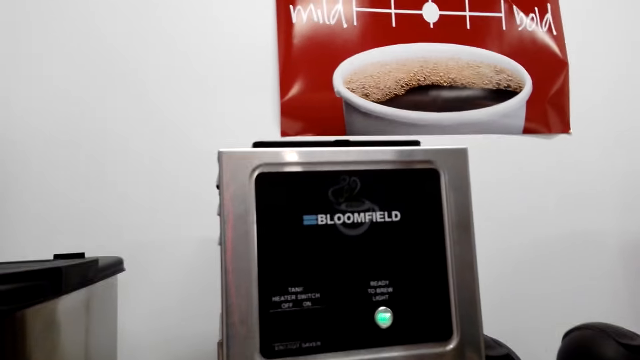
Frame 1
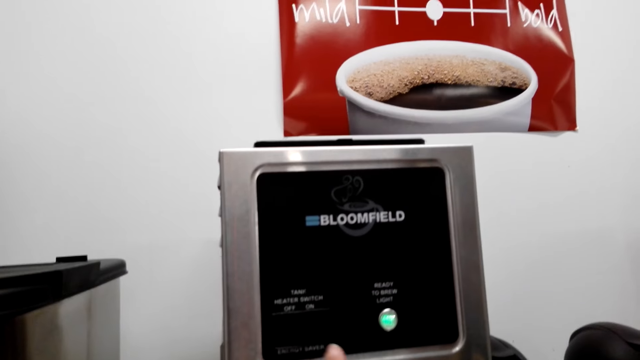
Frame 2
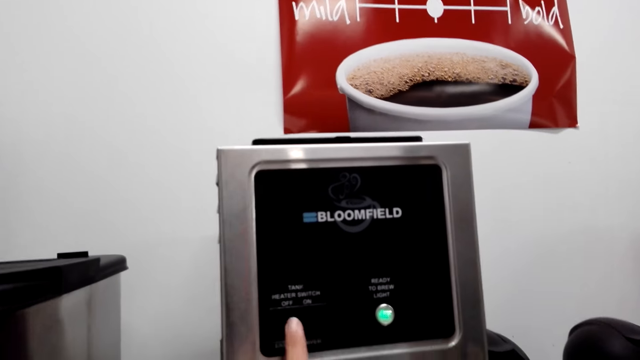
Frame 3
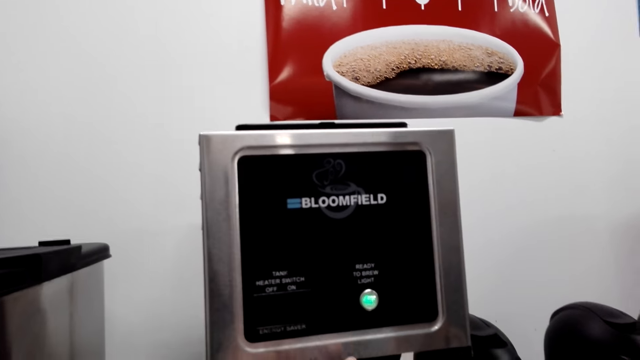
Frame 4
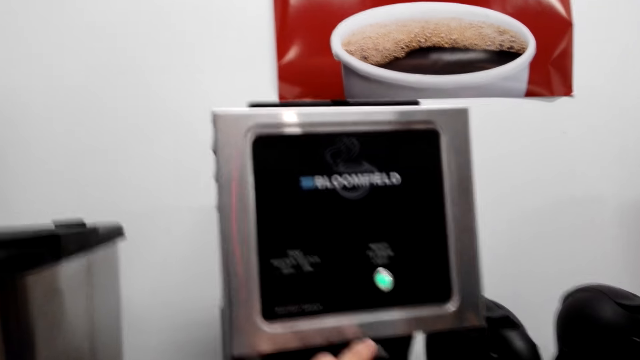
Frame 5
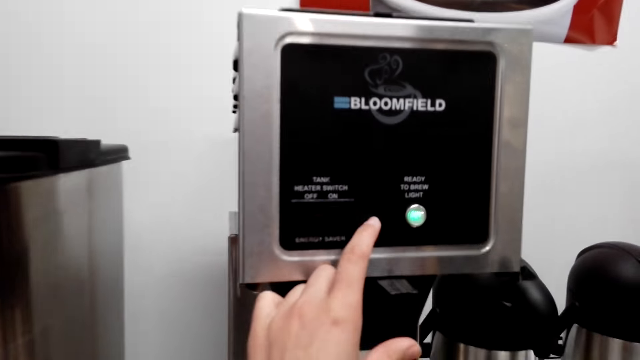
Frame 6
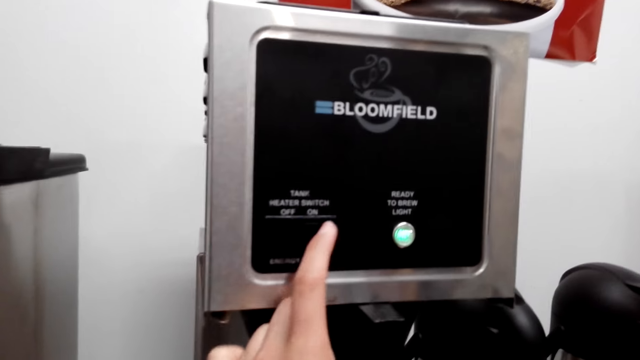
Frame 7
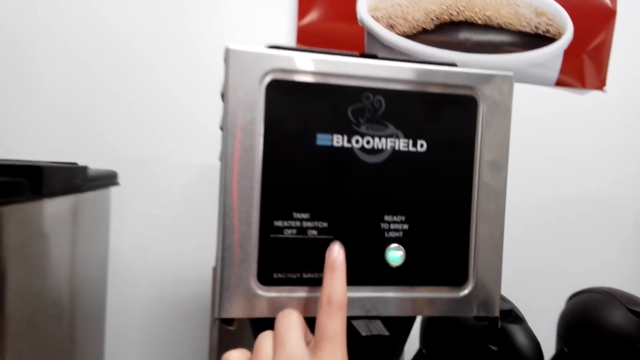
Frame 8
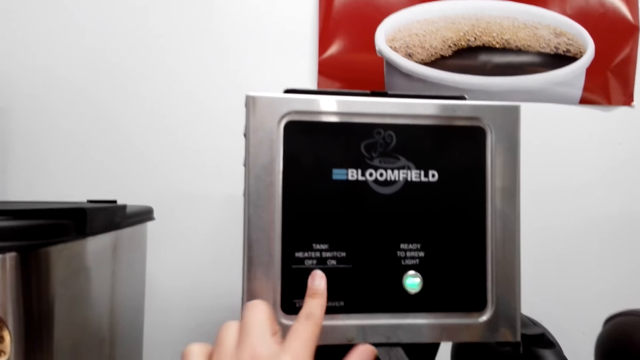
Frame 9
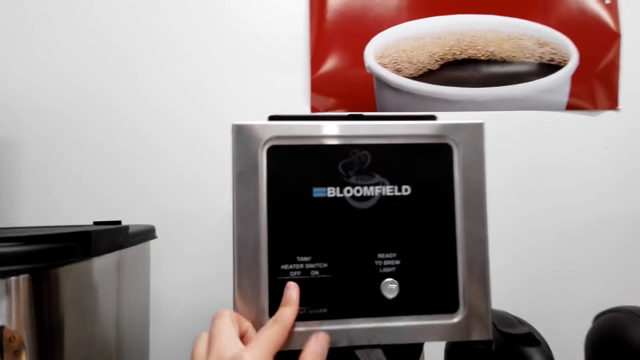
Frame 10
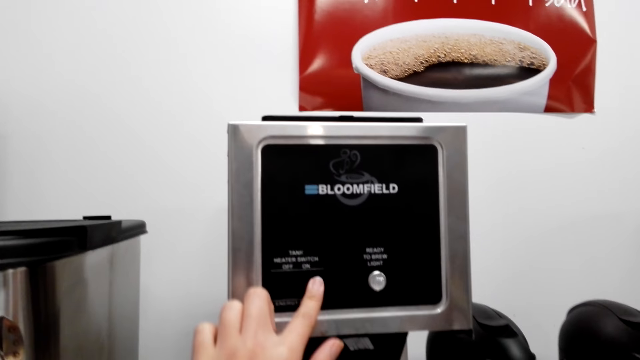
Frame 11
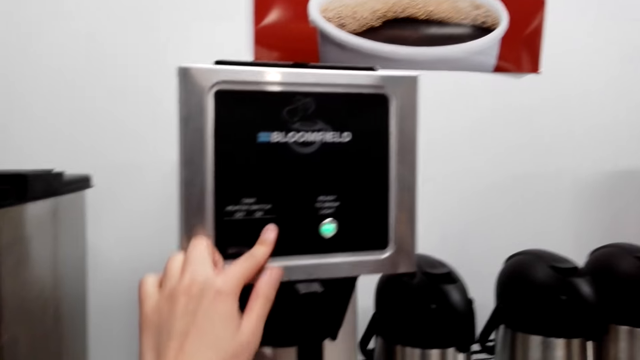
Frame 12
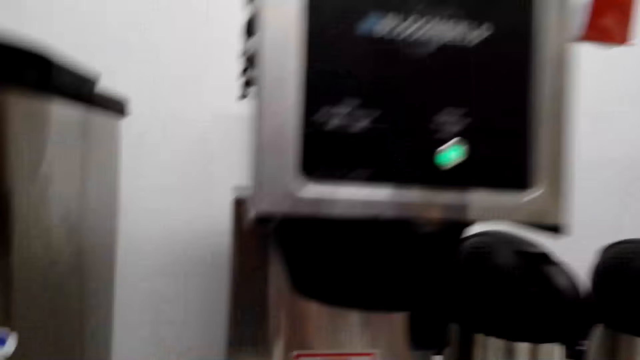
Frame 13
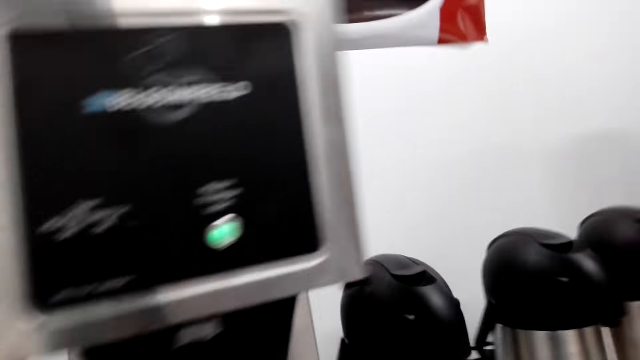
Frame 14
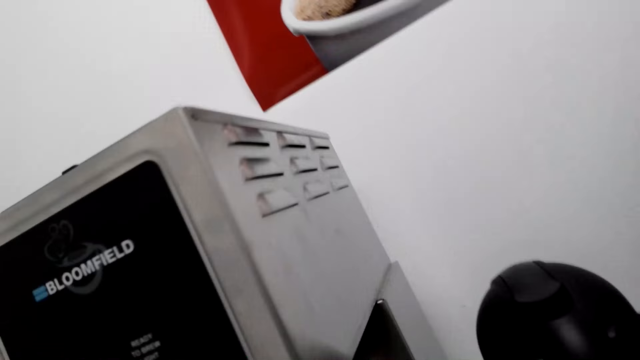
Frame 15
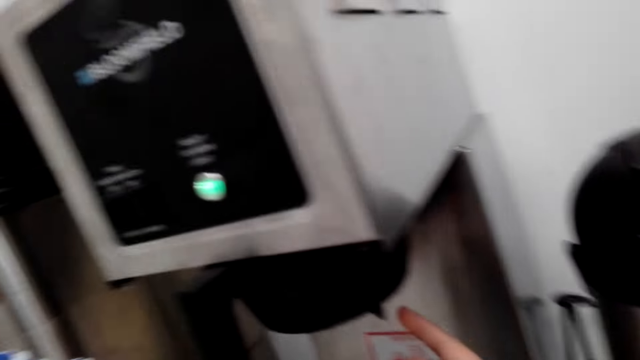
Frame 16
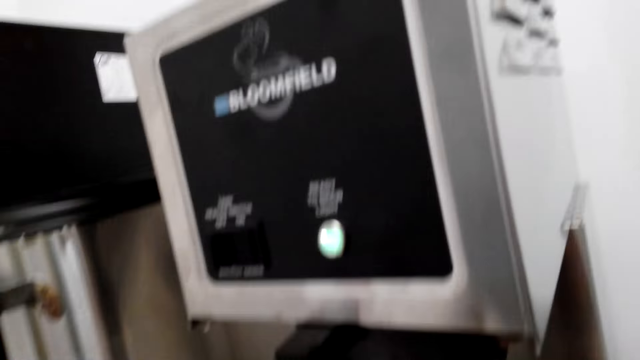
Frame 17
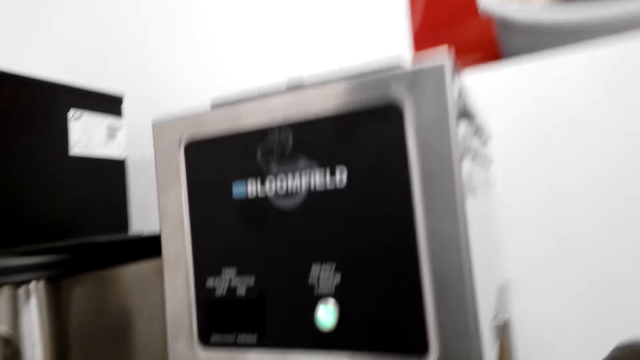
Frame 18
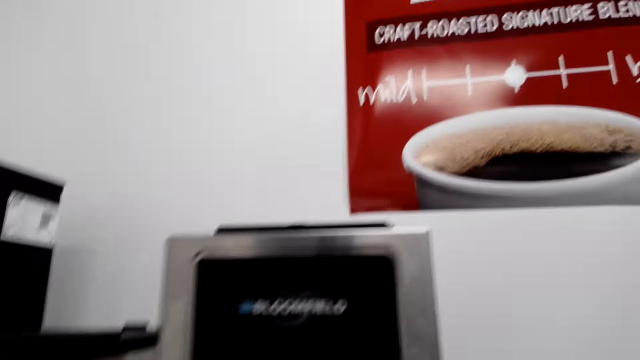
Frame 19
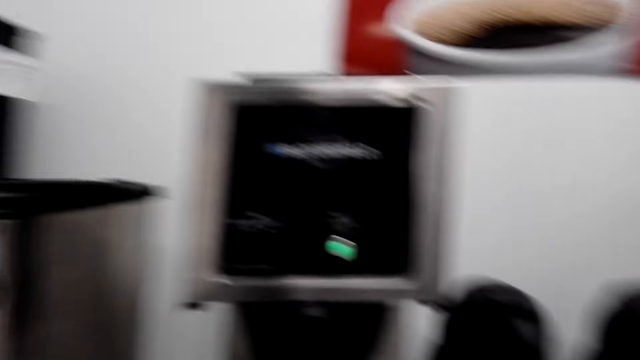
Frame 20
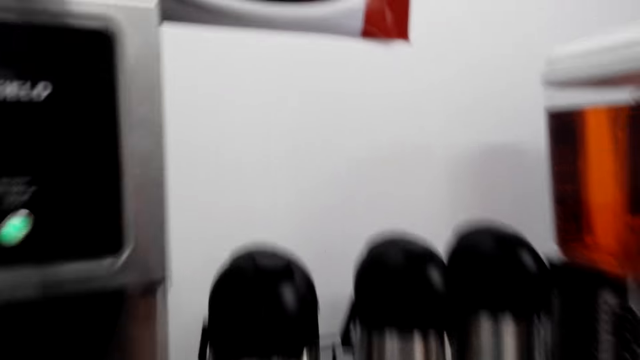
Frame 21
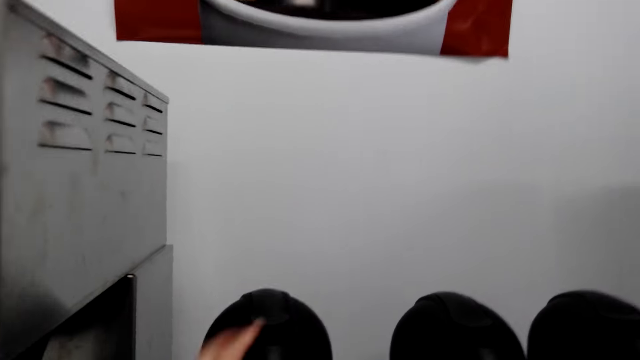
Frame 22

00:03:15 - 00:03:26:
The camera wearer presses buttons on the coffee machine. They press the coffee maker again.

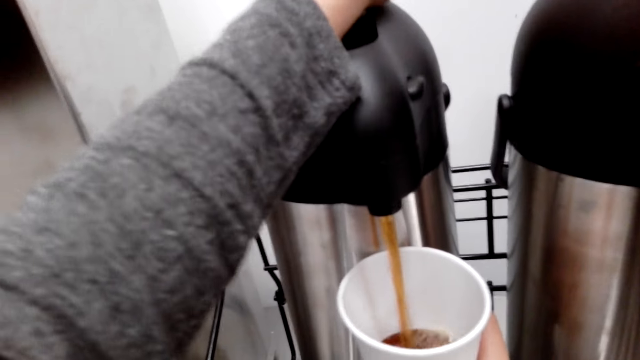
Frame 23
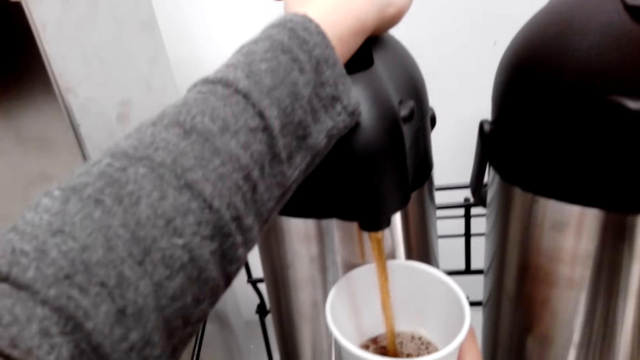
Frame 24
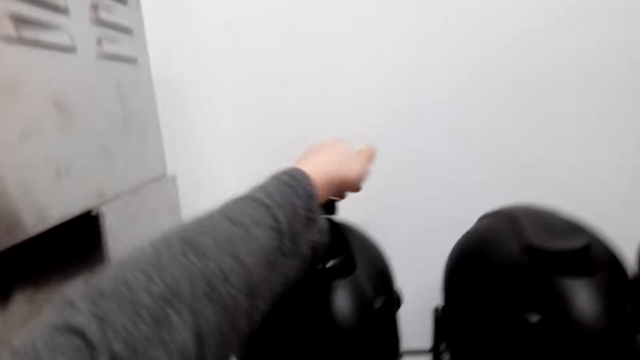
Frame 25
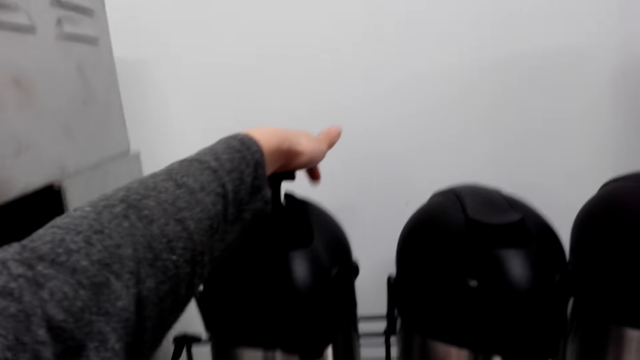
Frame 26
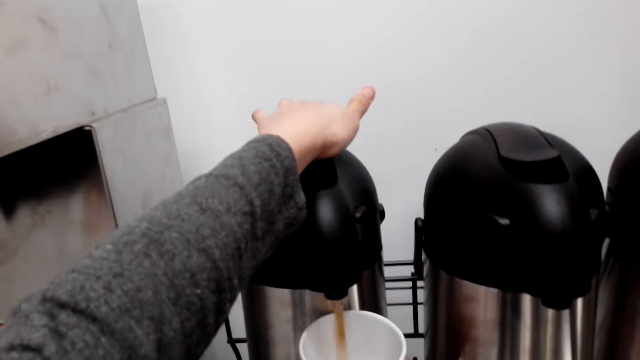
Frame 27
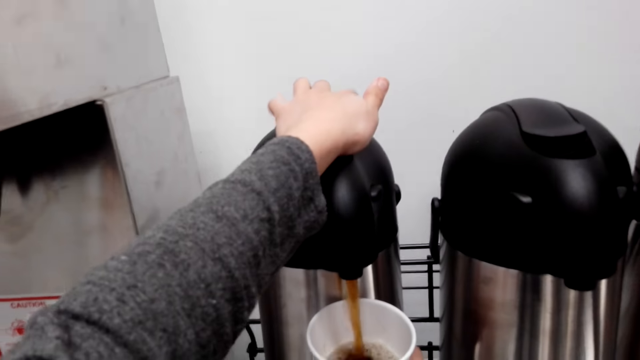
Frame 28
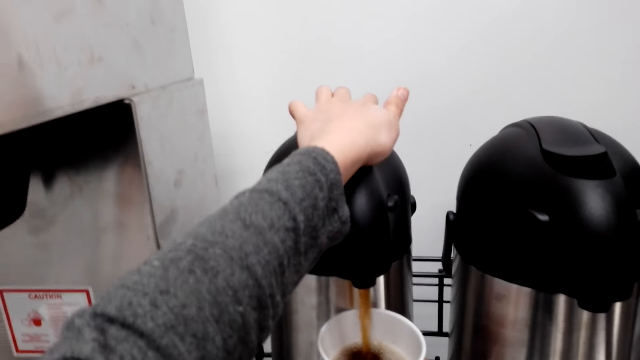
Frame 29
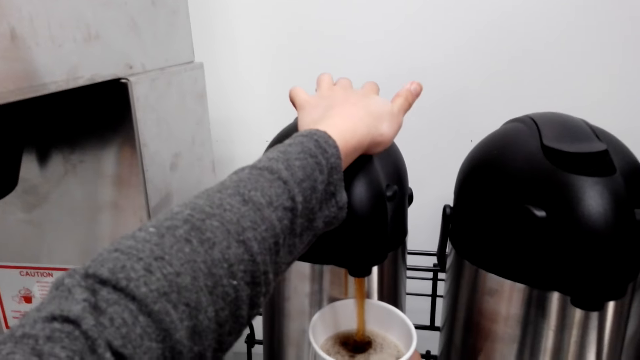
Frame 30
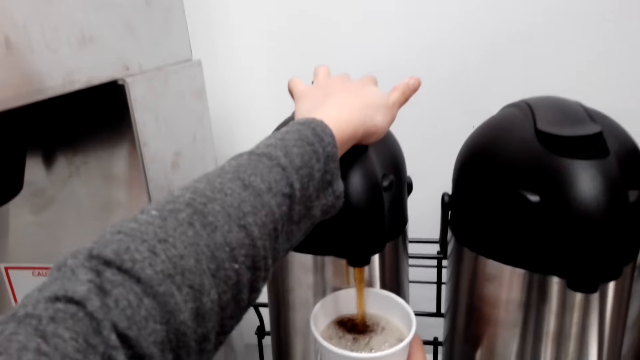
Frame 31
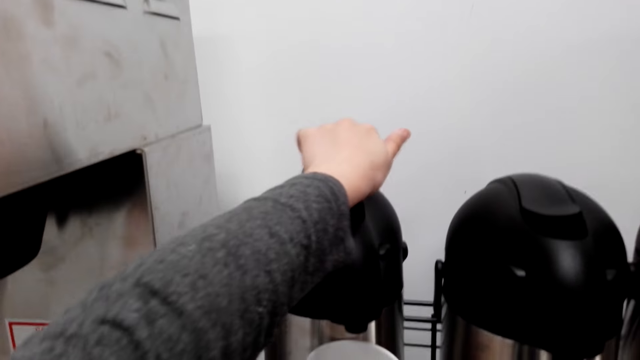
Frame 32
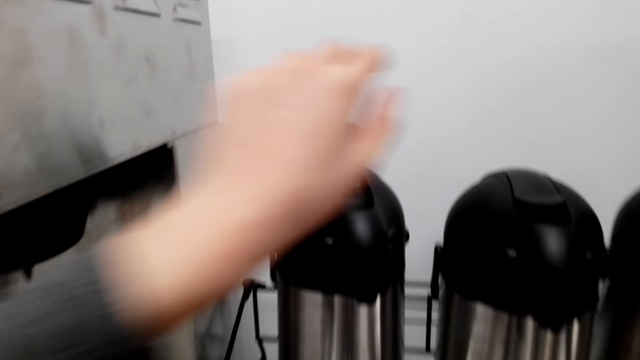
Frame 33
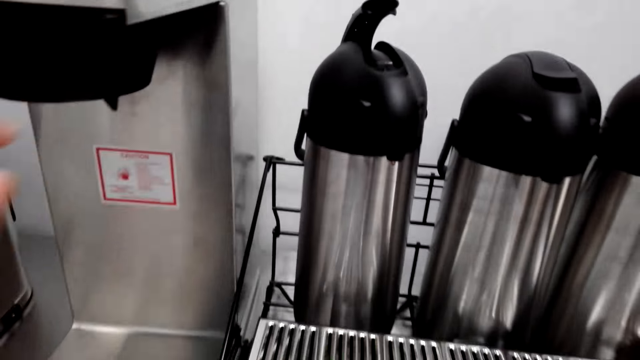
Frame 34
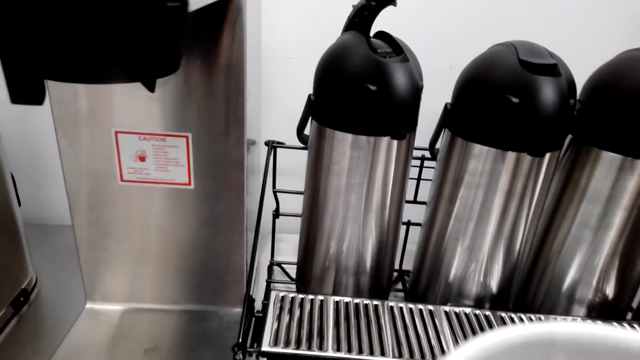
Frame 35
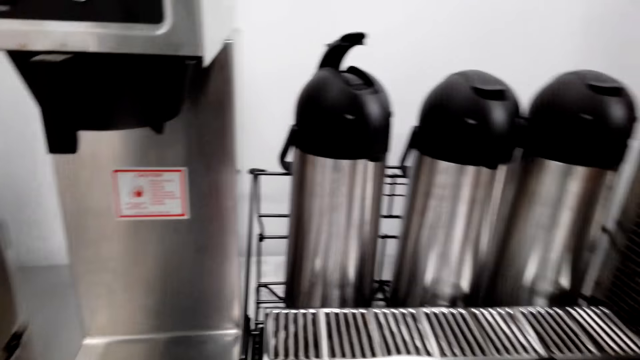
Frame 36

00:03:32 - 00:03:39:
The camera wearer presses coffee into the cup. They remove the hand.

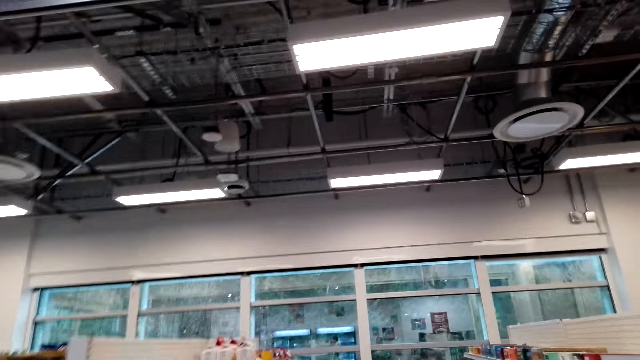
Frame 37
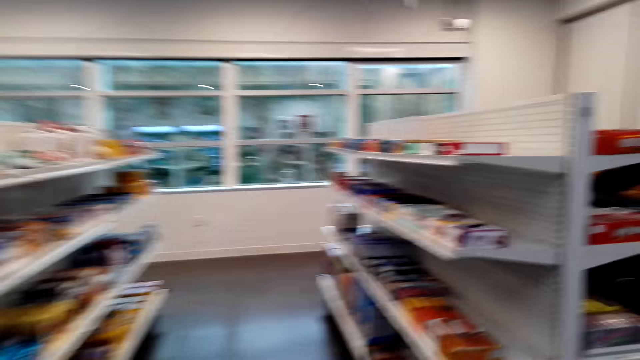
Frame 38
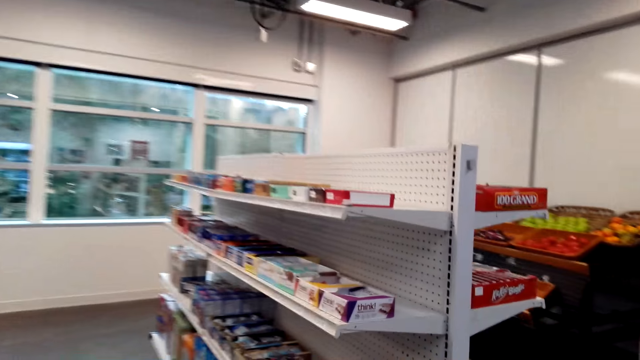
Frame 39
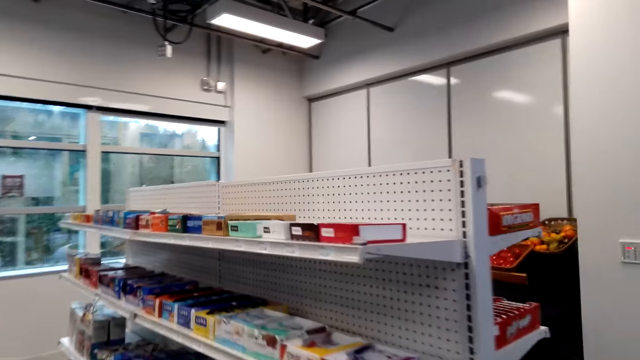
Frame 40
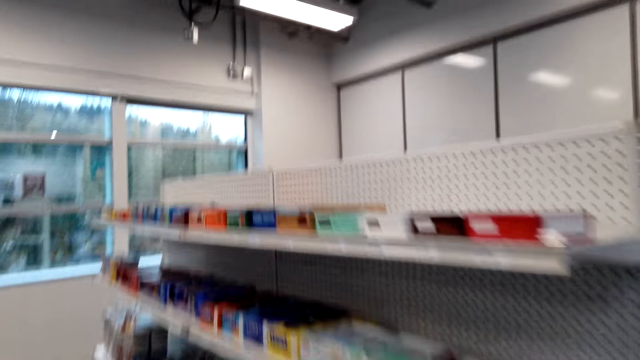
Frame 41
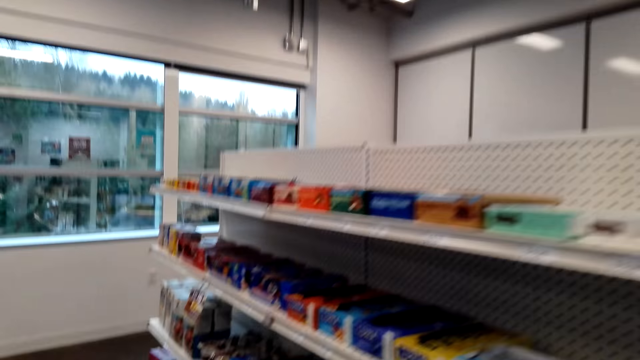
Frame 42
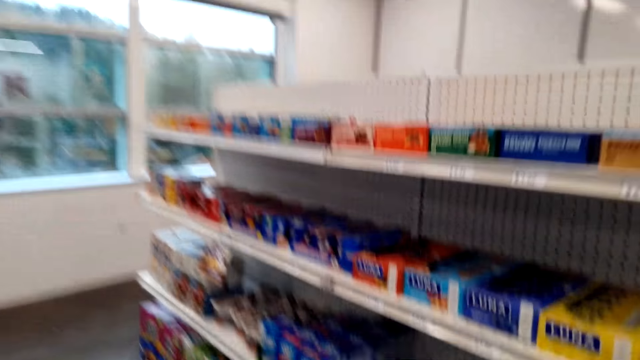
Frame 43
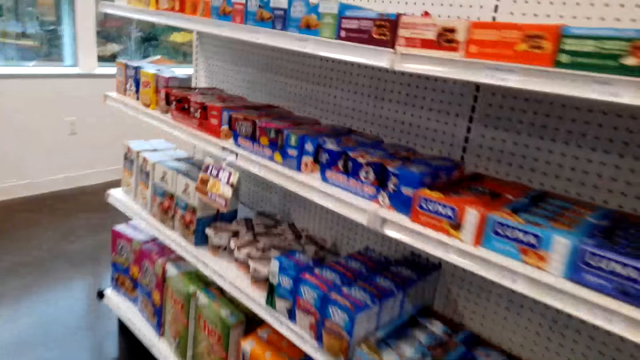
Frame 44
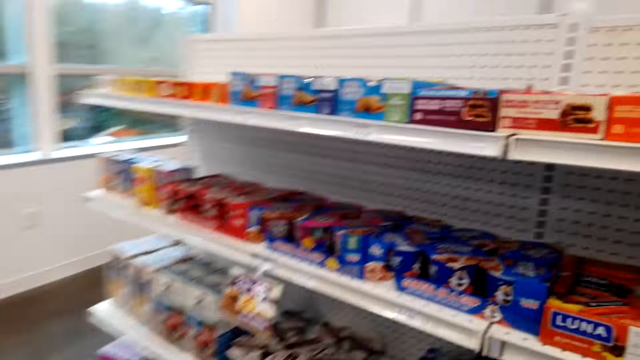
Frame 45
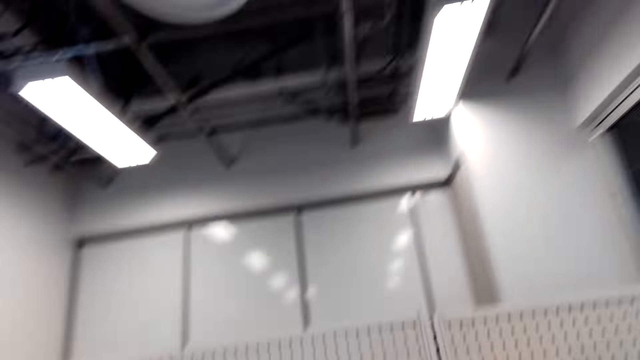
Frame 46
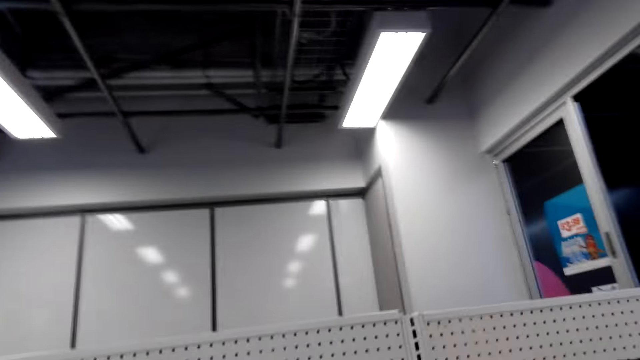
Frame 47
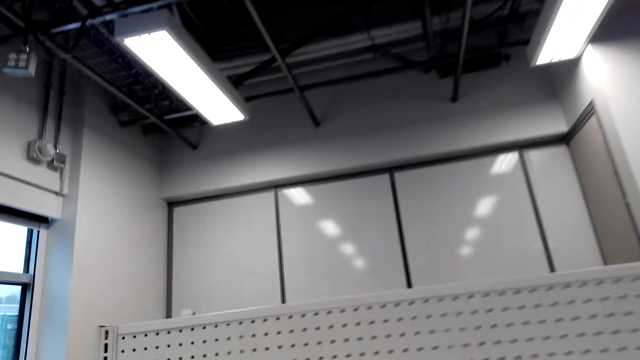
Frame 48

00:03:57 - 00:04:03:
The camera wearer looks at the products on the shelf.
